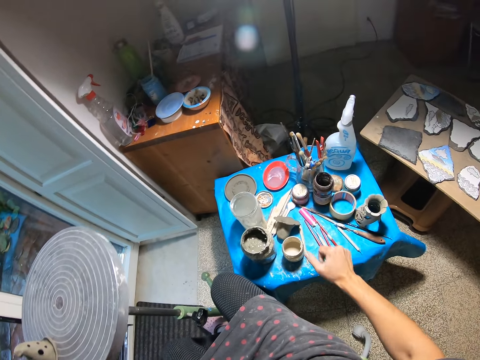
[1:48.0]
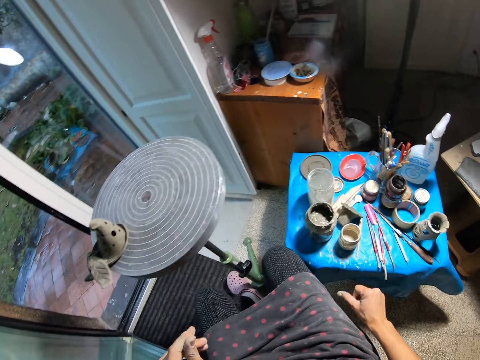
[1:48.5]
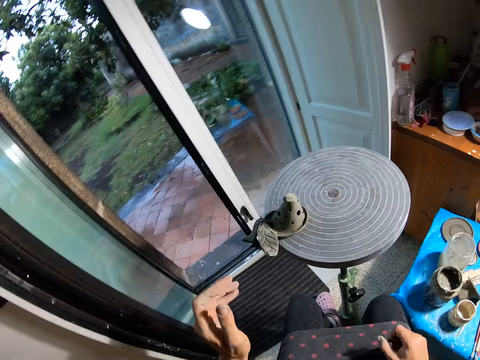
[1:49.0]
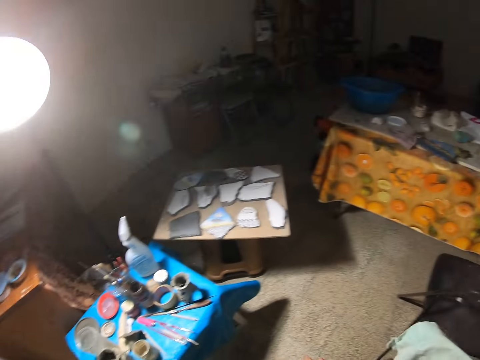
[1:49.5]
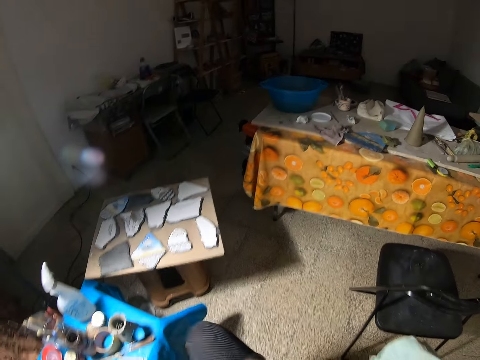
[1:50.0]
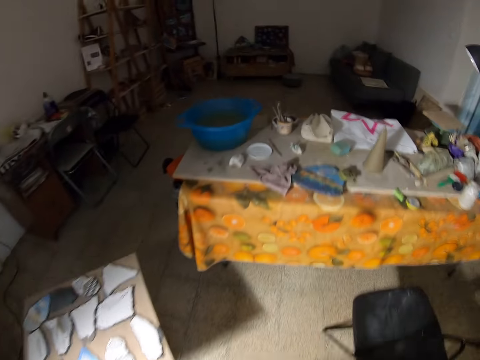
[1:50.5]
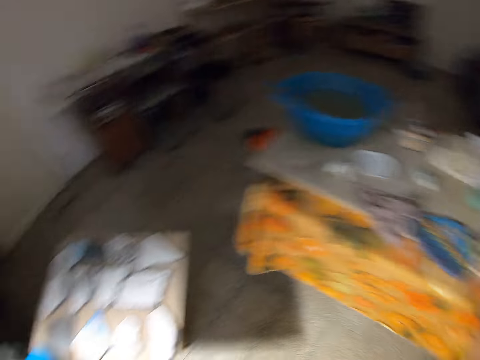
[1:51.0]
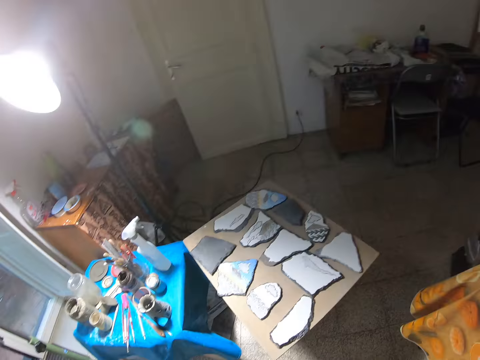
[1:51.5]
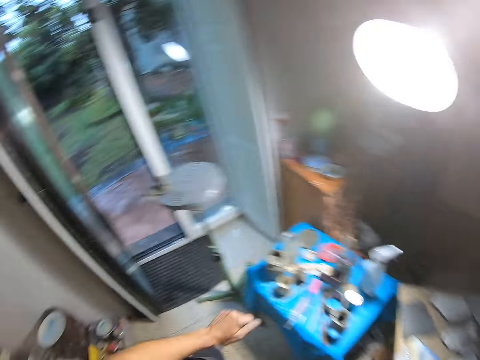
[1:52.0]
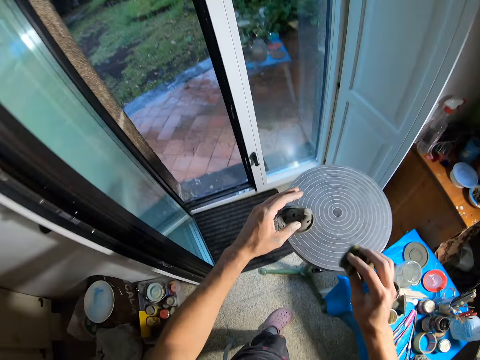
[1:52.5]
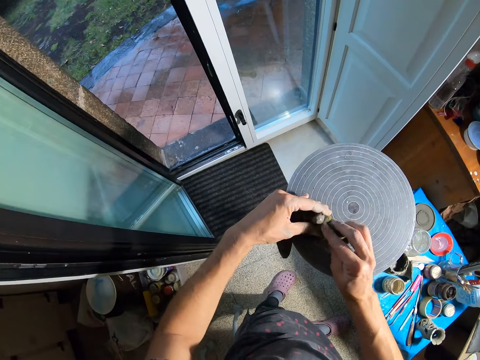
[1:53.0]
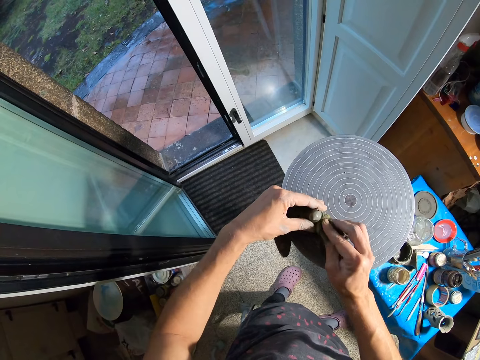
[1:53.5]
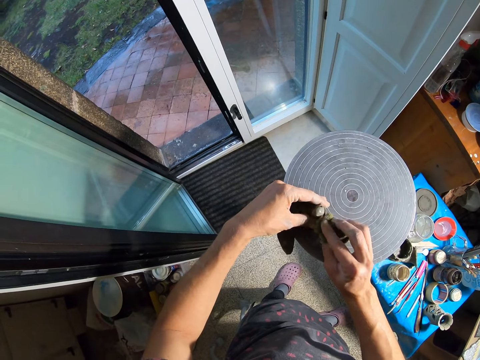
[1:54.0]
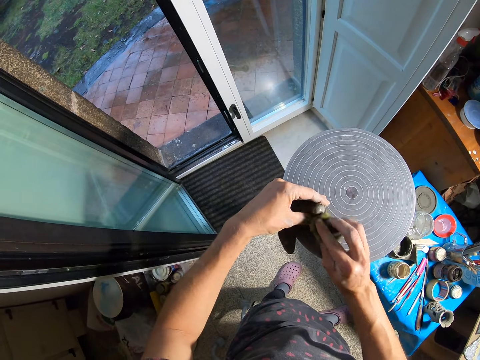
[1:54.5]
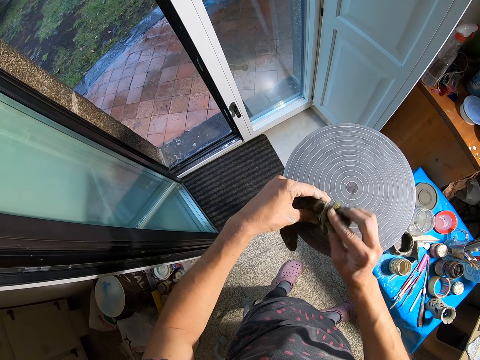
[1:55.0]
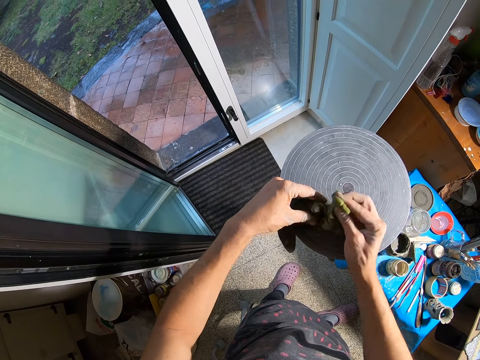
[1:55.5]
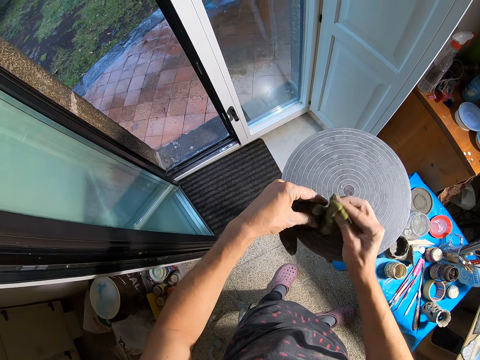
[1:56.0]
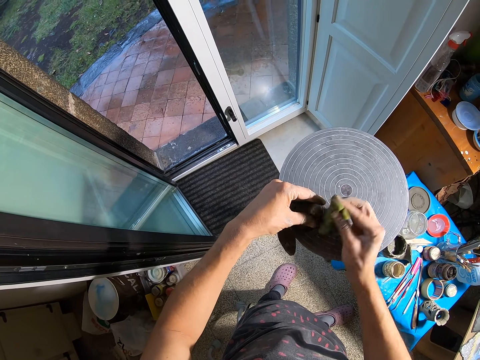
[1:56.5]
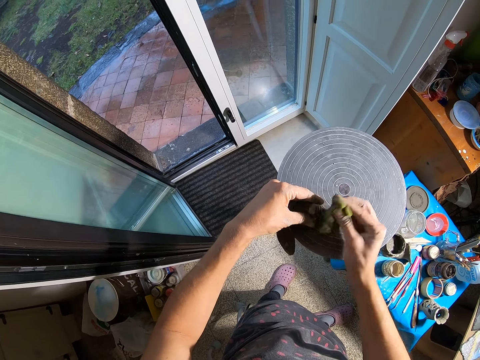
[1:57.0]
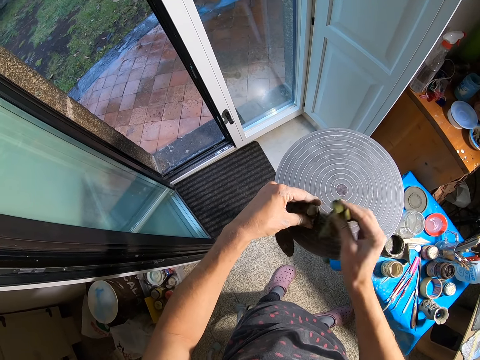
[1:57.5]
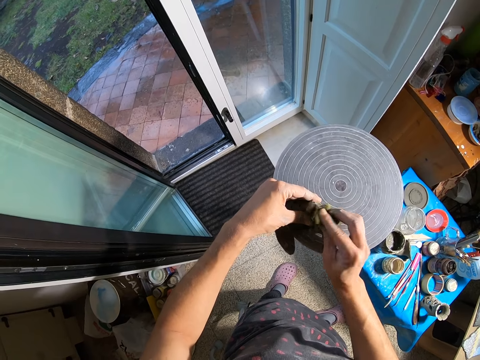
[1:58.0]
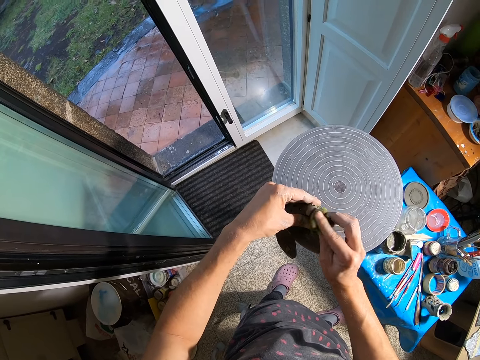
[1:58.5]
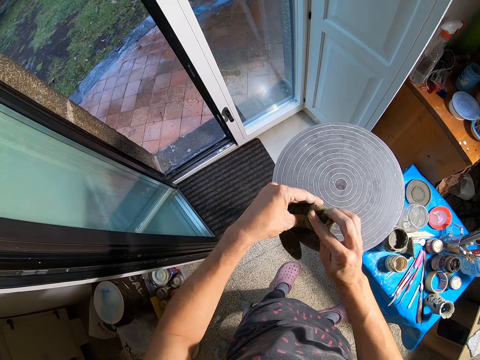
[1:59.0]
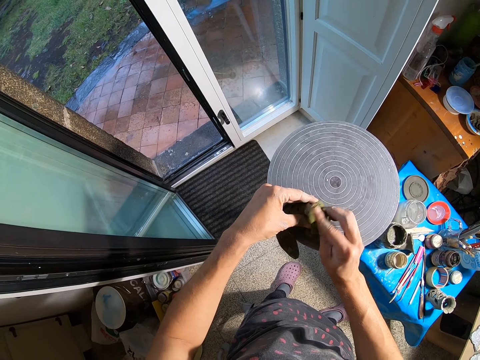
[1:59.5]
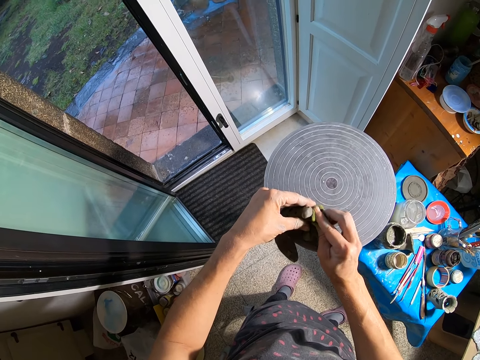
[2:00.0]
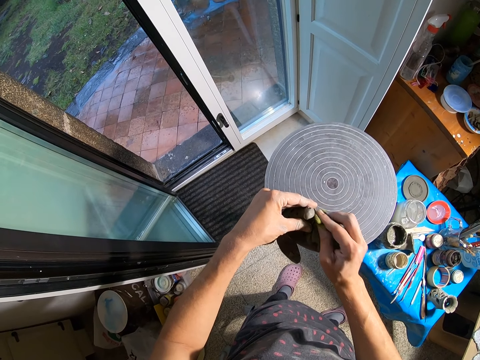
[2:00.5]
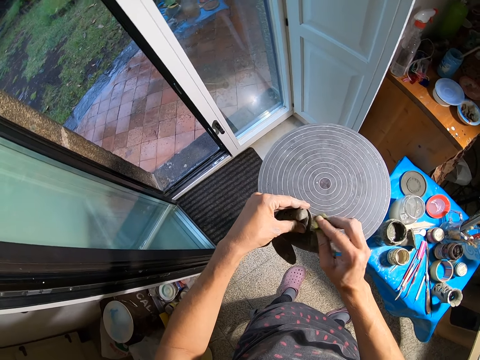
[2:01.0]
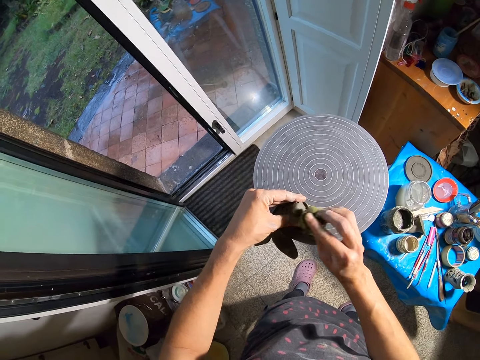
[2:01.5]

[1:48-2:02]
The camera wearer keeps the painting brush on the table with his right hand. He picks a rag on the table with his right hand. He cleans the craft on the table with the rag in his right hand.

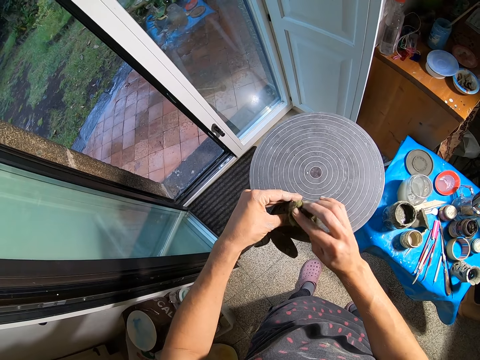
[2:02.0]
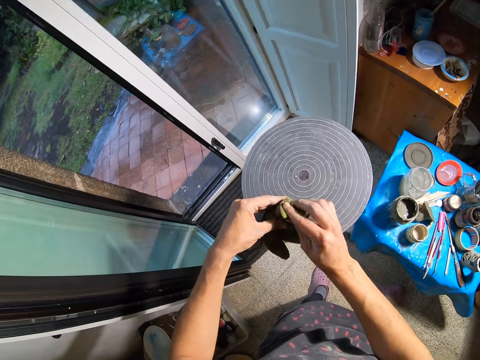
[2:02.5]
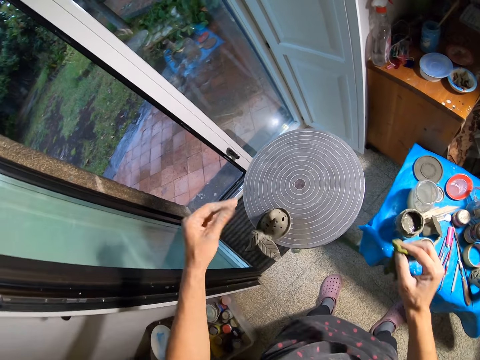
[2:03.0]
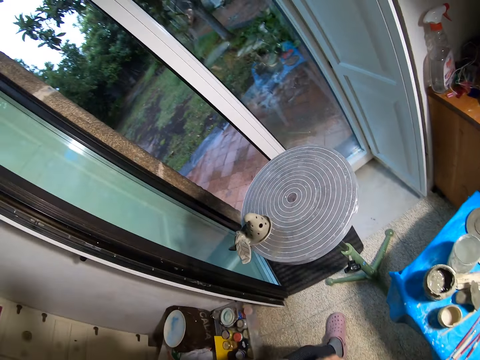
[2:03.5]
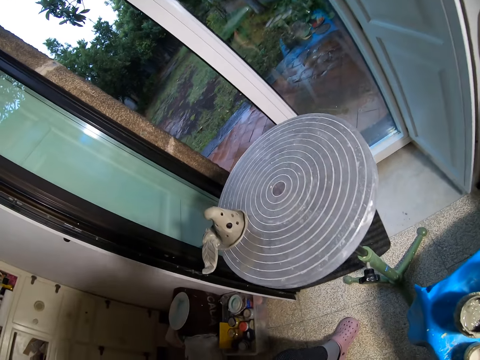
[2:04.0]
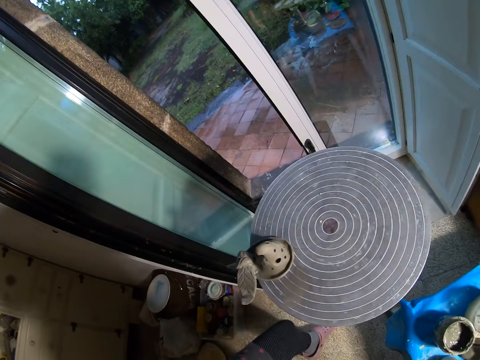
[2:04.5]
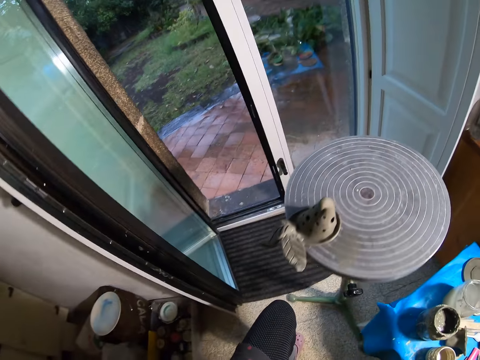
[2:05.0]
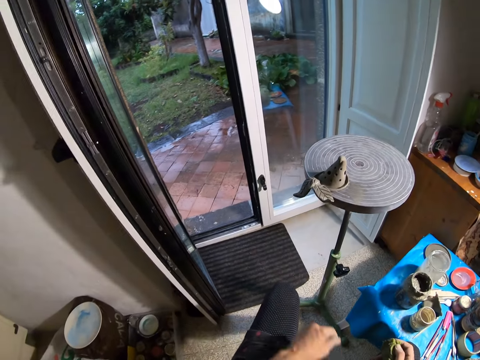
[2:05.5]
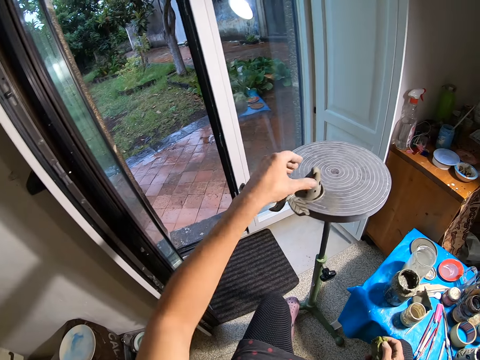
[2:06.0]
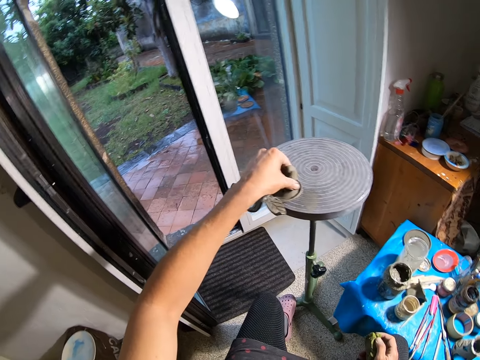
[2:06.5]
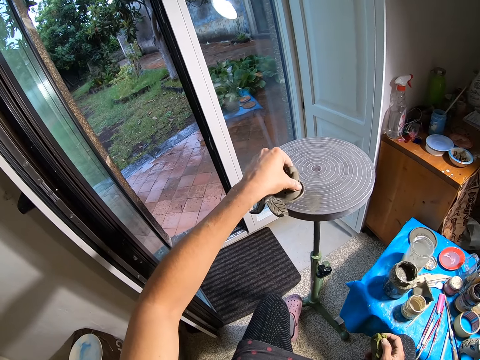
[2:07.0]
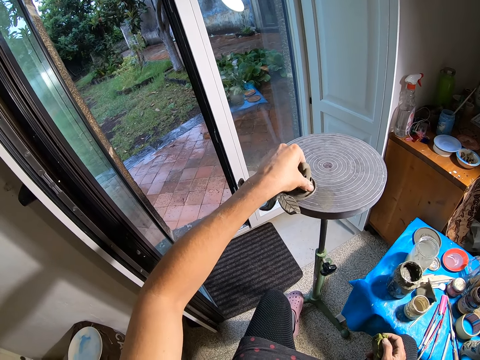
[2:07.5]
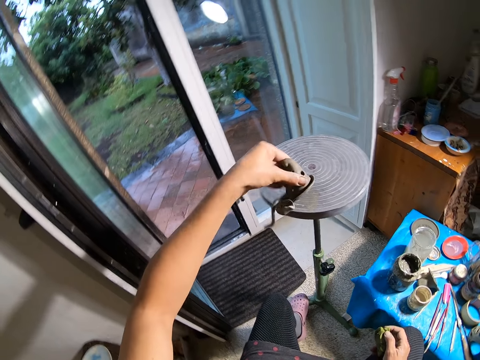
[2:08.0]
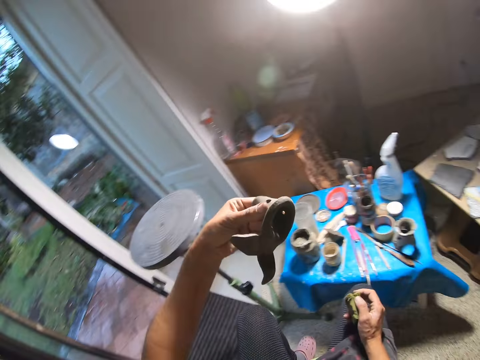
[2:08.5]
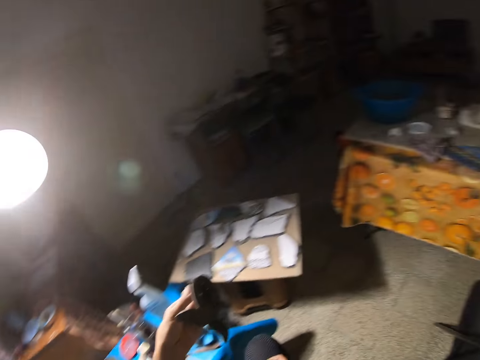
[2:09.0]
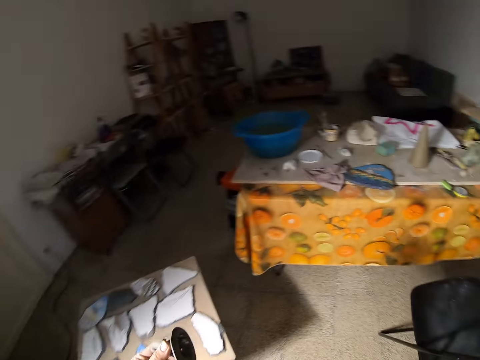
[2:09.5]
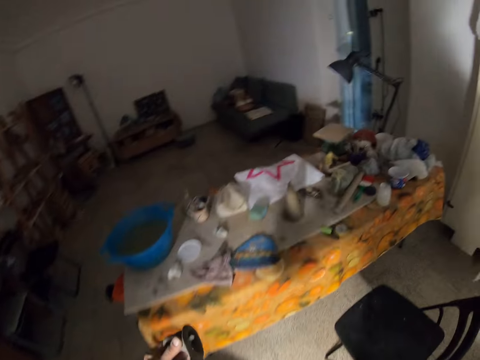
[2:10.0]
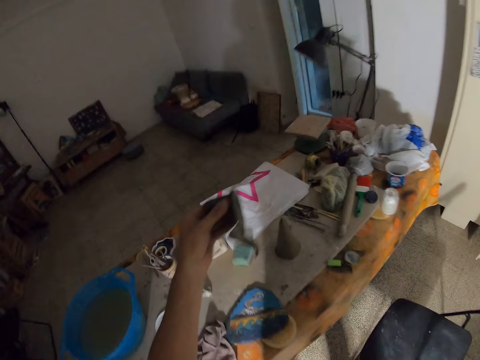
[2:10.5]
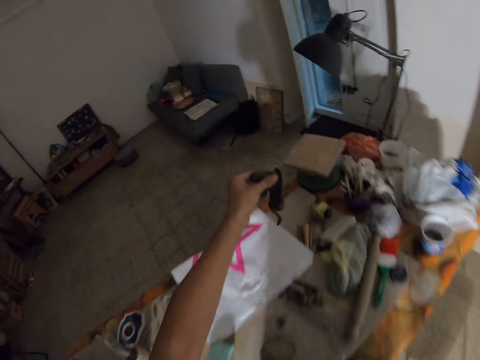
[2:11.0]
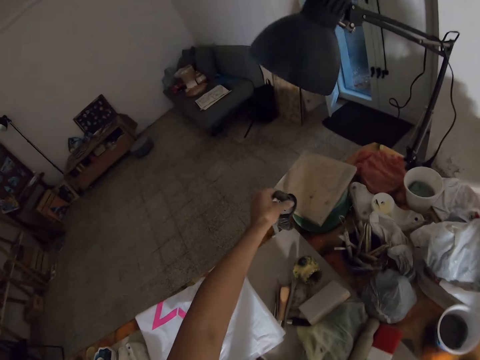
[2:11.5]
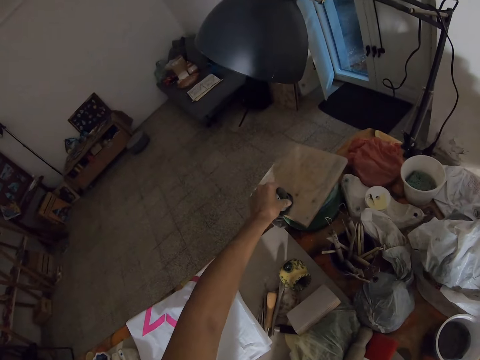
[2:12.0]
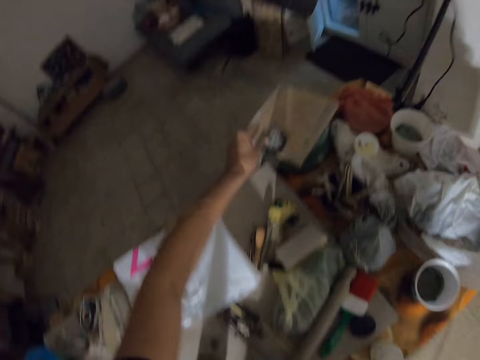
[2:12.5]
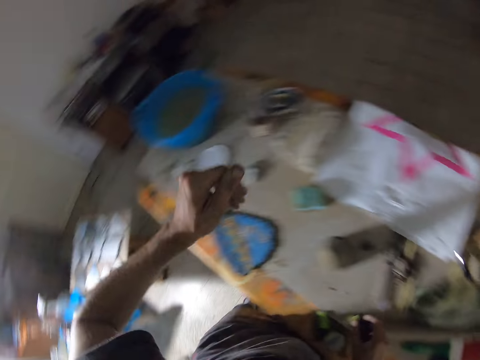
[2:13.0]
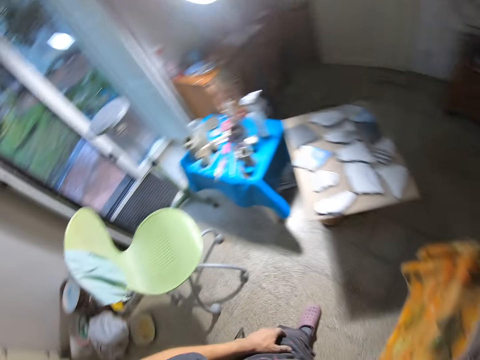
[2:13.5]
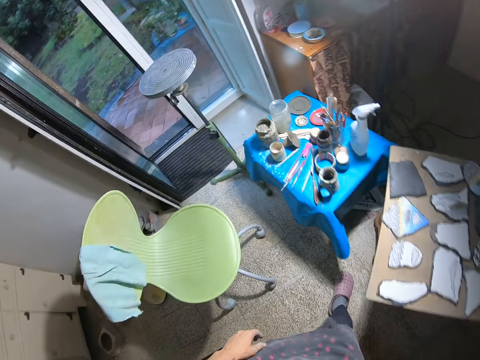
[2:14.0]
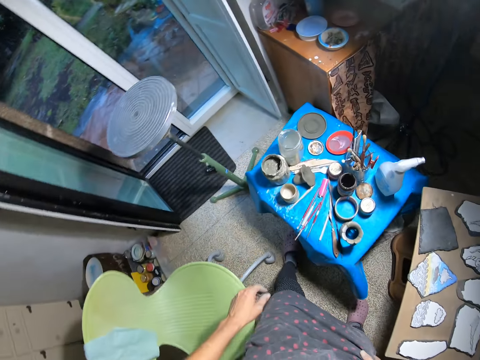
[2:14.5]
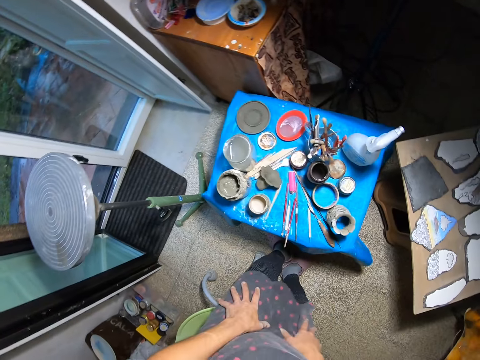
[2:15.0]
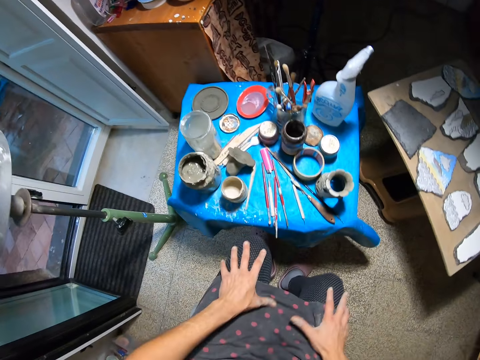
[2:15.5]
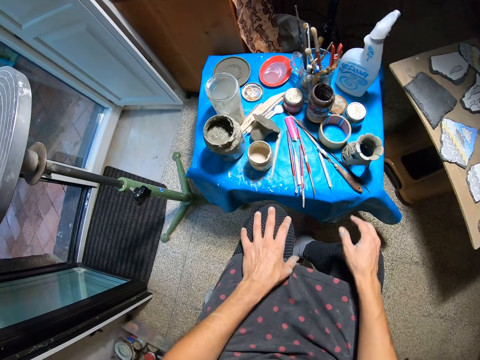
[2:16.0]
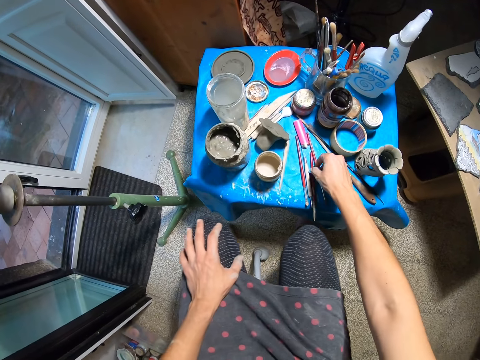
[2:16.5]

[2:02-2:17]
The camera wearer moves his chair towards the pottery wheel with his hands. He takes the craft with his left hand. He places the craft on the table with his left hand. He moves to a wood on the table with his left hand. He sits on the chair. He picks a brush on the table with his right hand.
